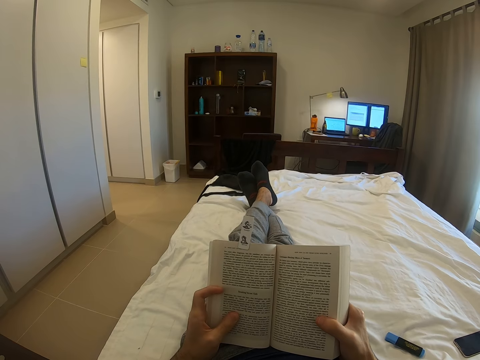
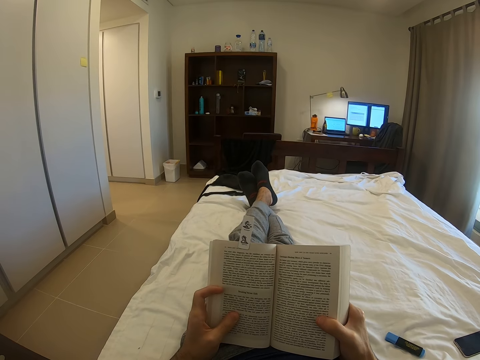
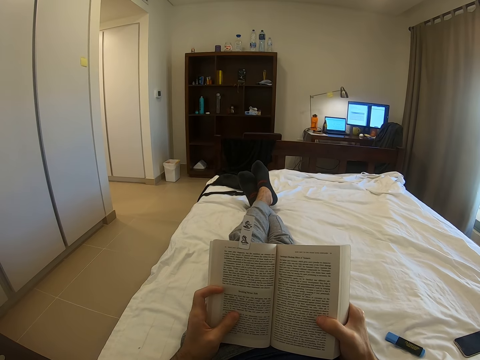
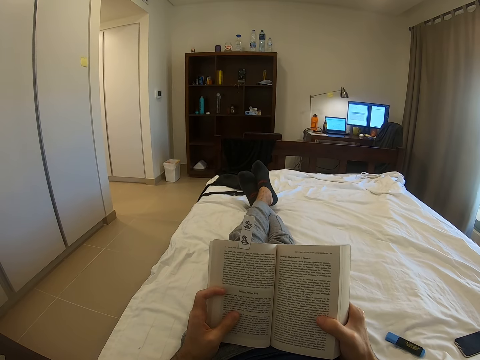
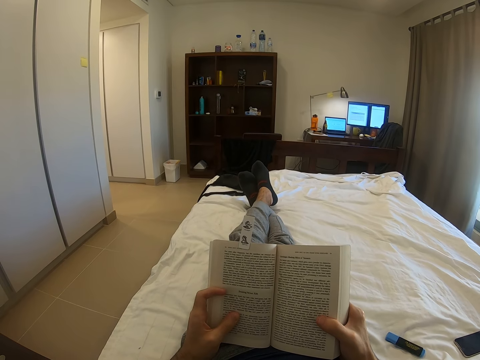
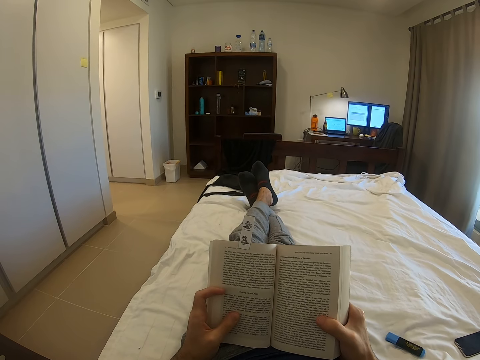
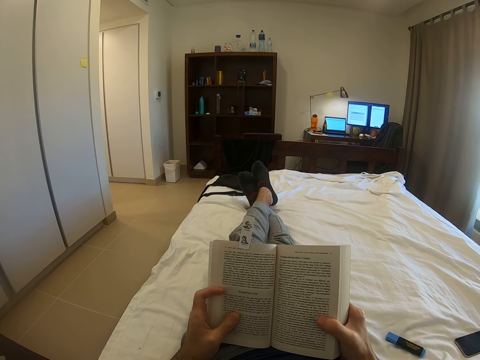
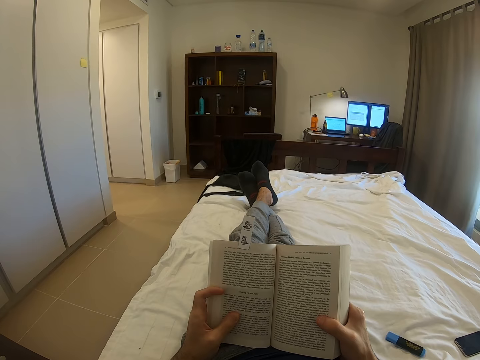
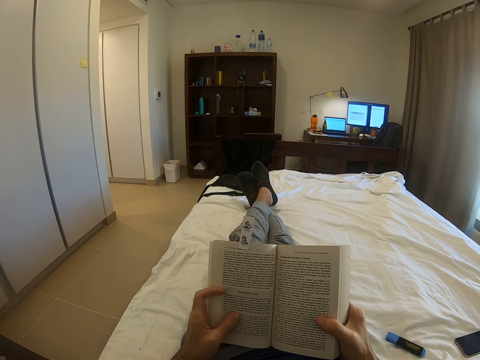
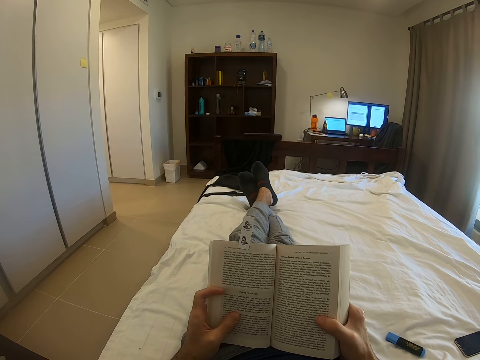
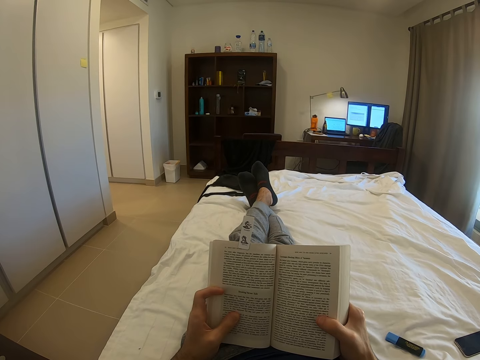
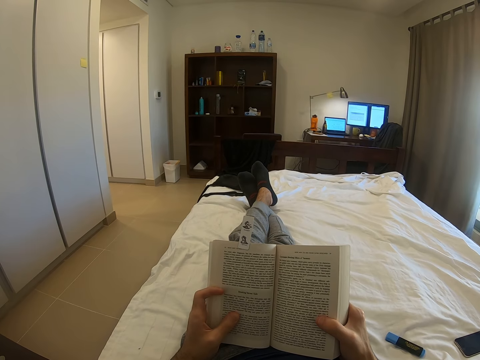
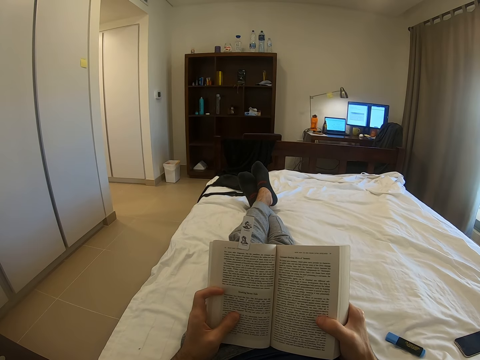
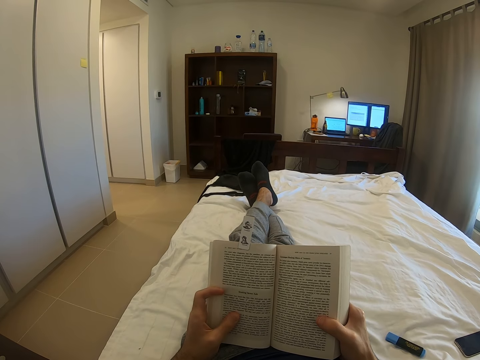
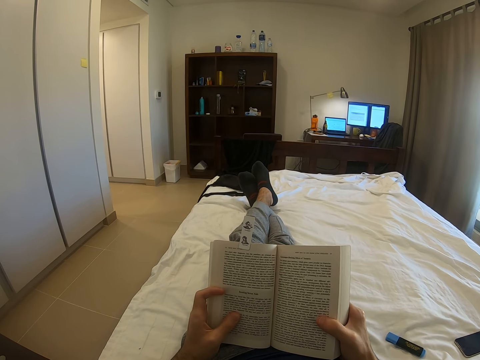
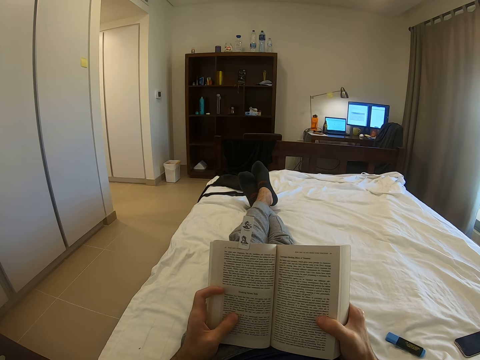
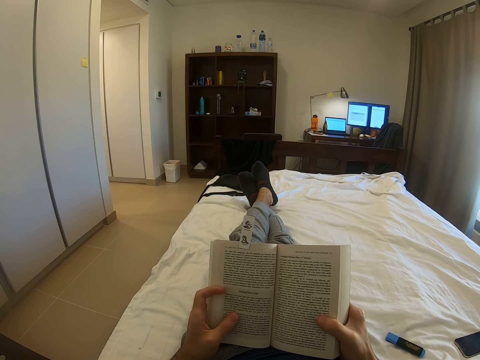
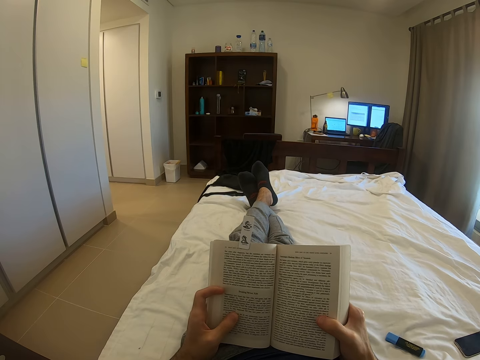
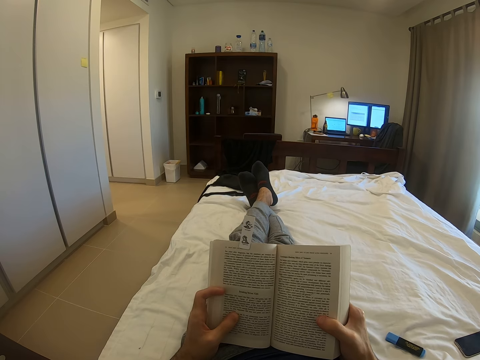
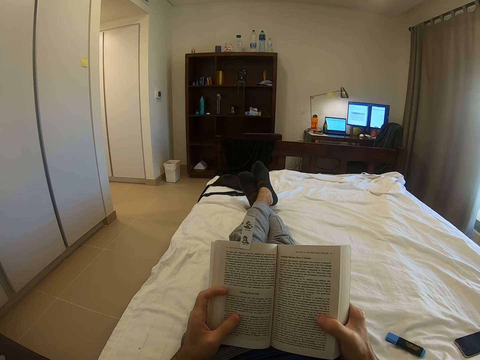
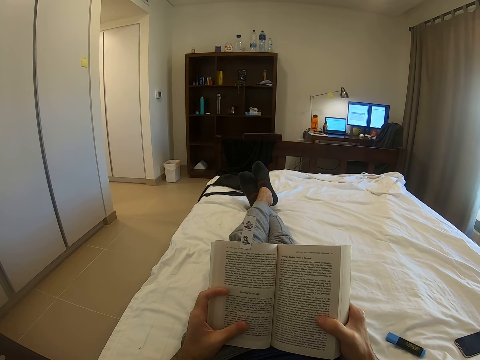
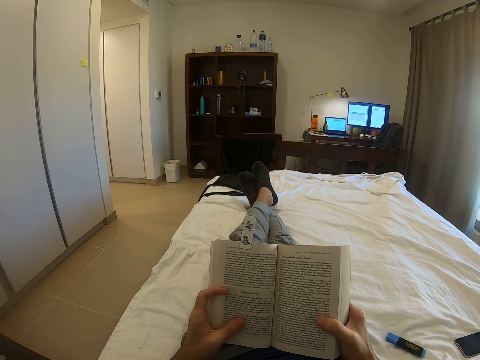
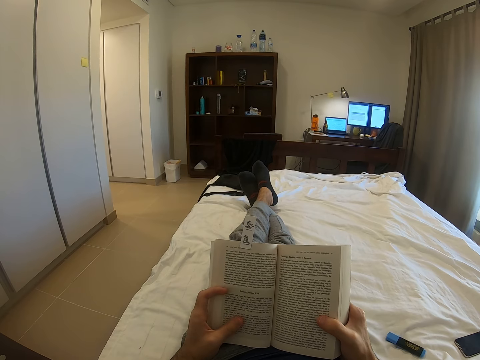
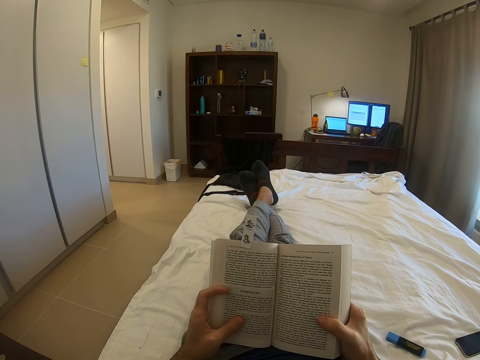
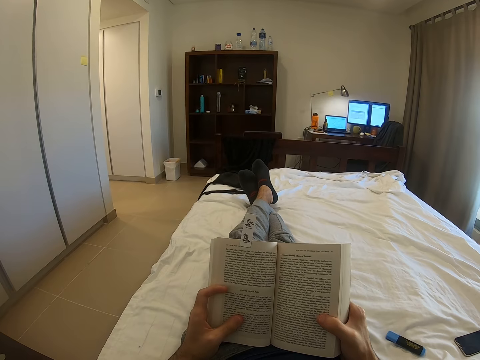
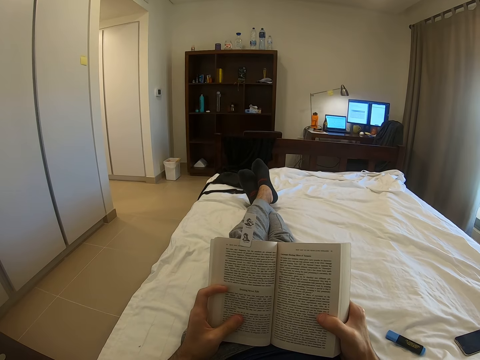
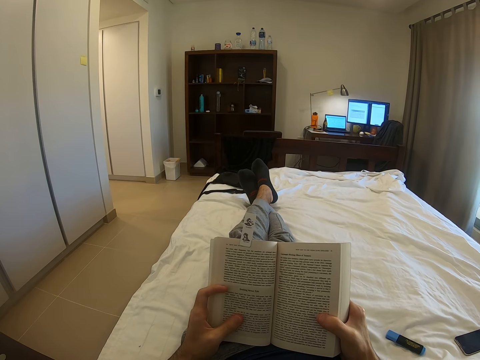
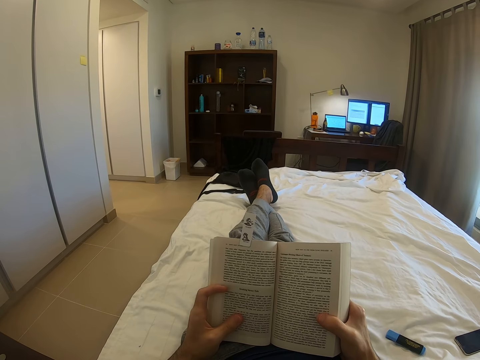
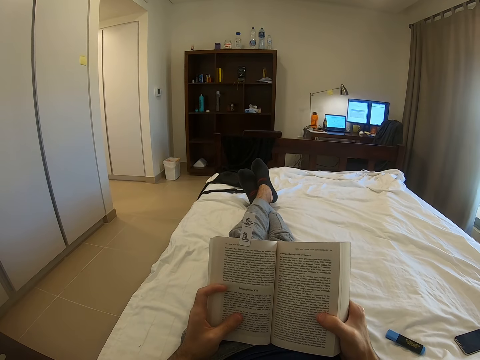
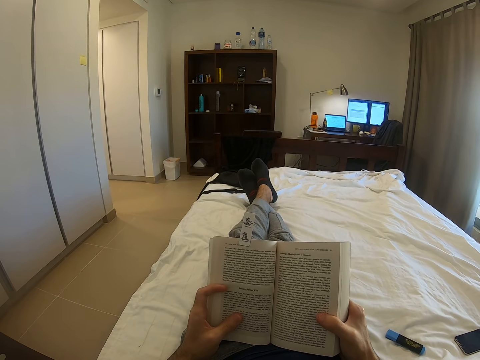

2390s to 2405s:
The camera wearer holds the book with both hands.

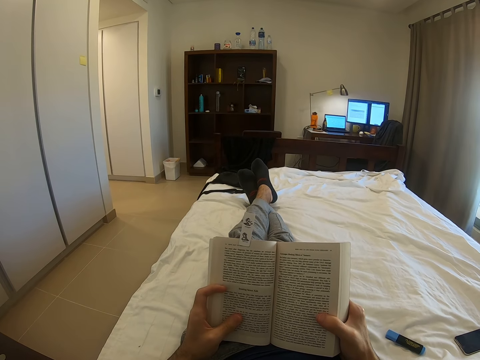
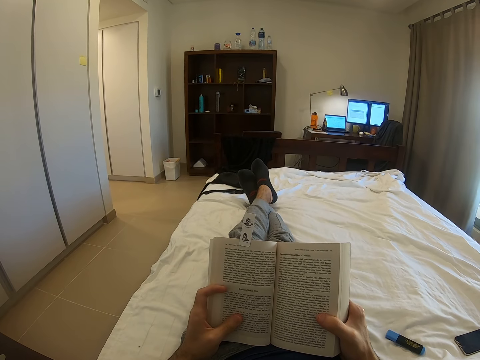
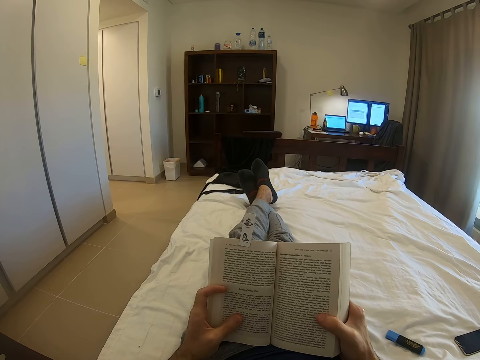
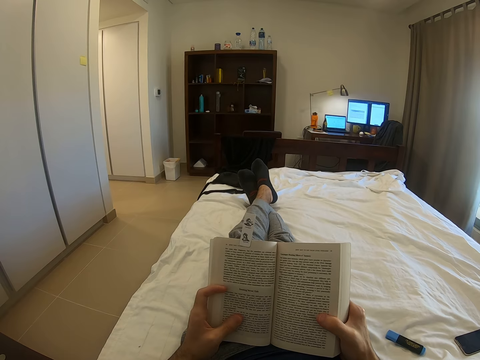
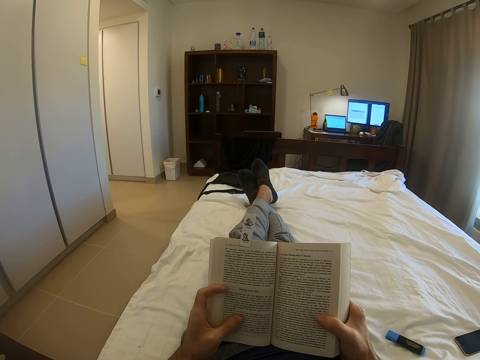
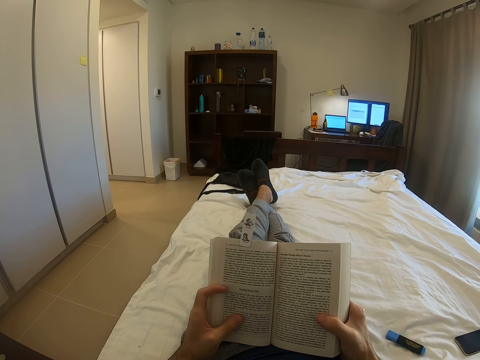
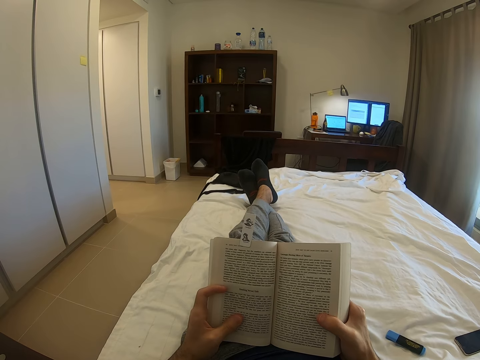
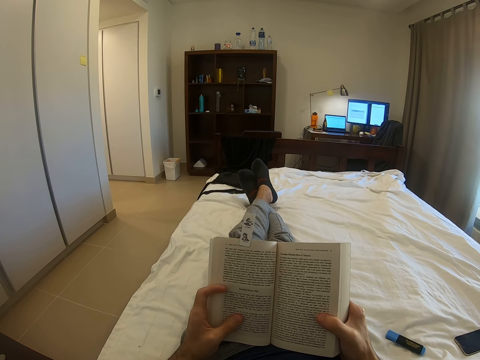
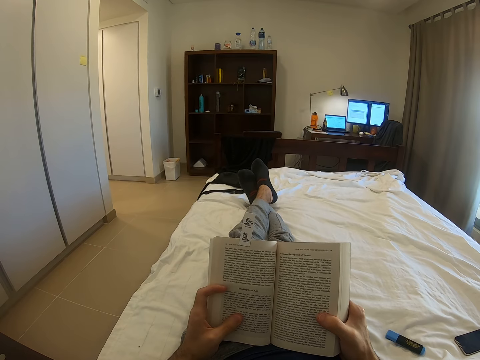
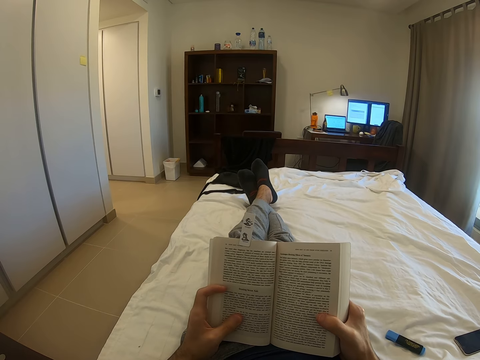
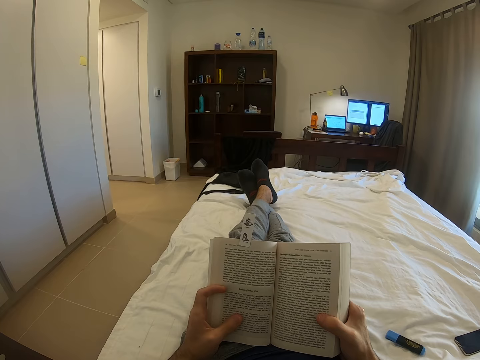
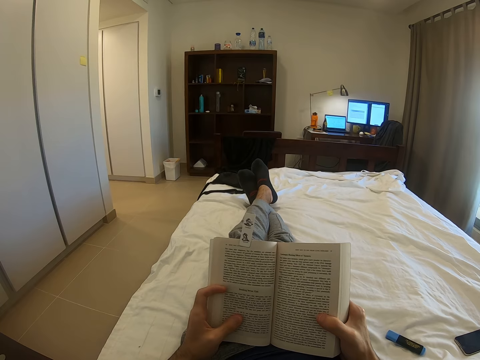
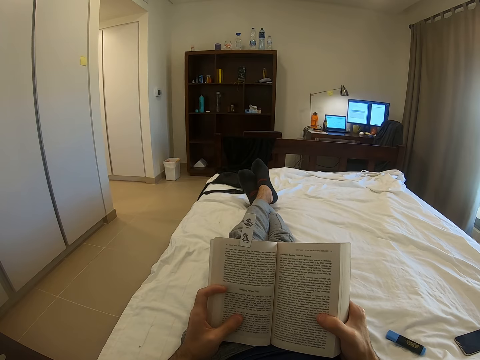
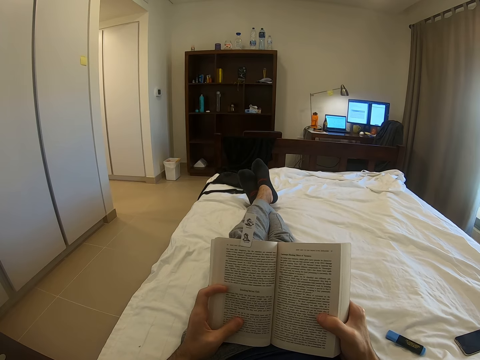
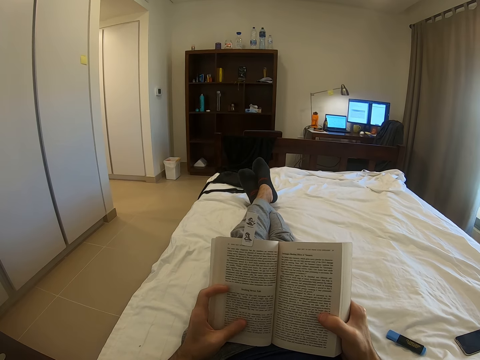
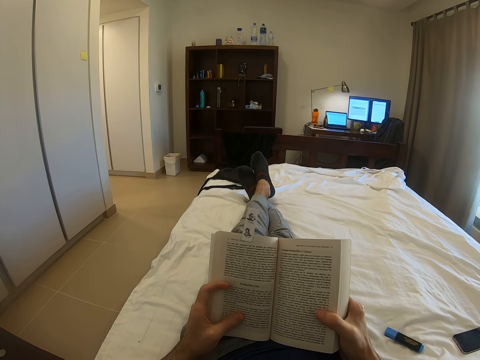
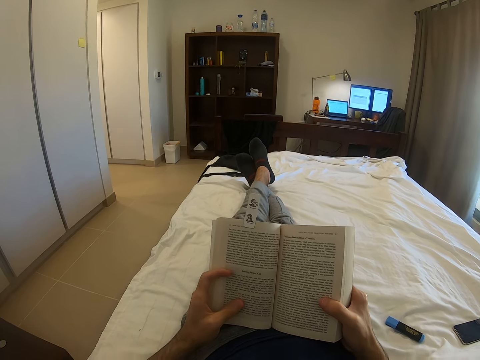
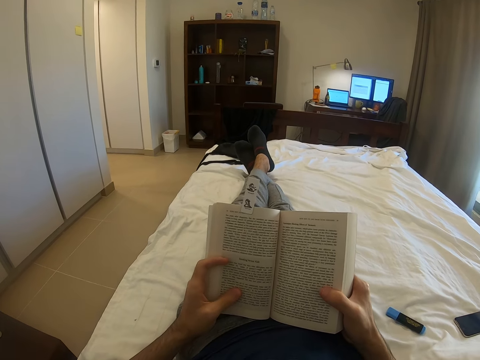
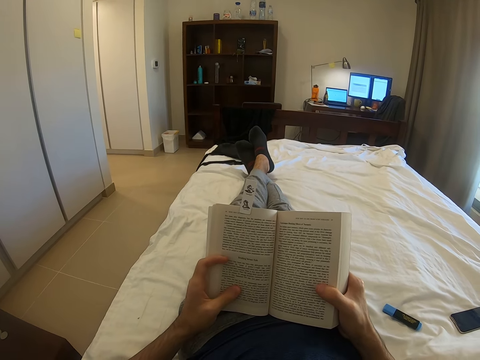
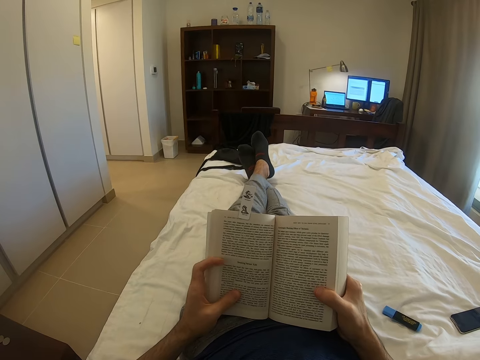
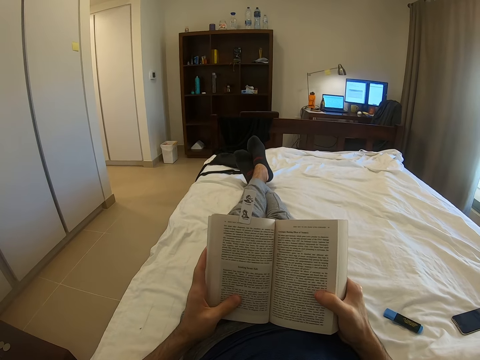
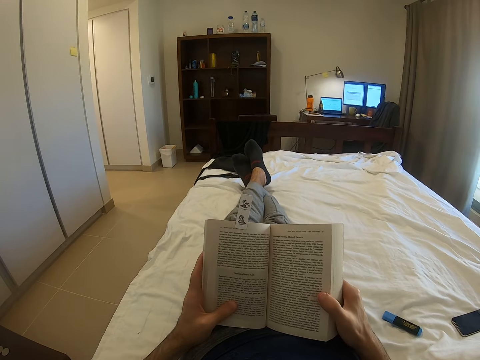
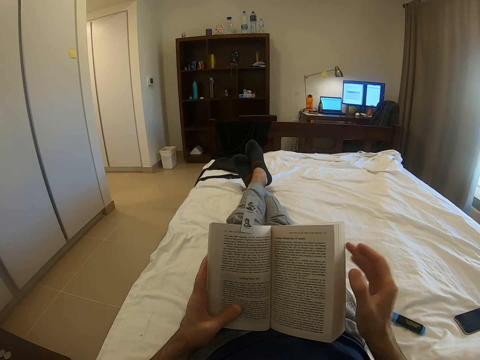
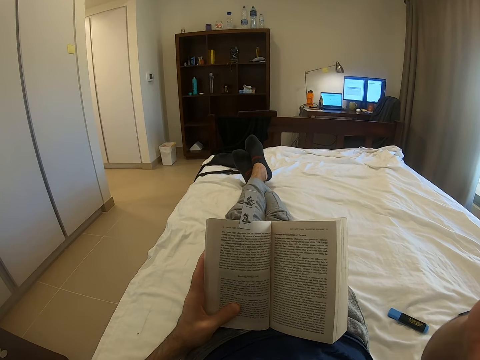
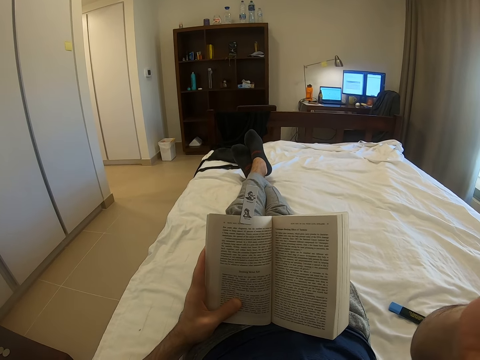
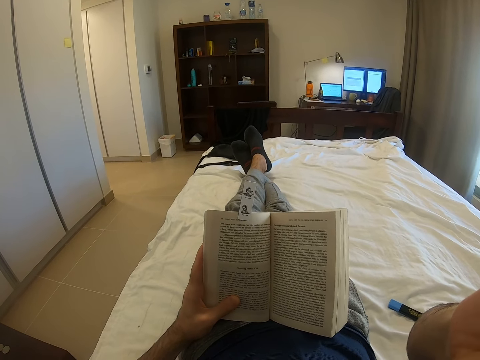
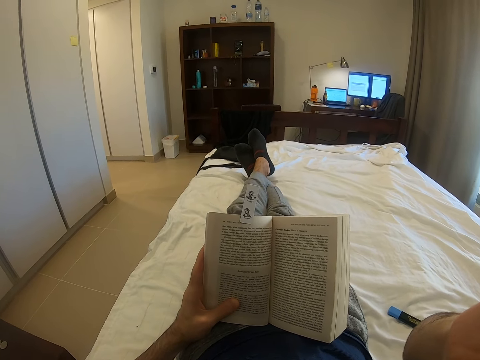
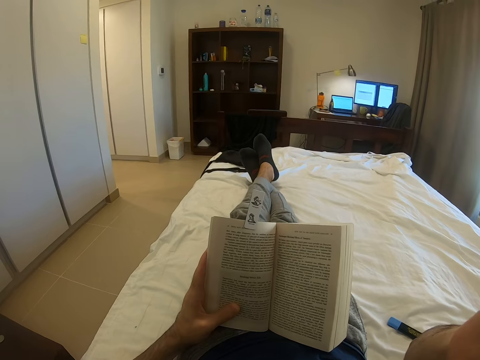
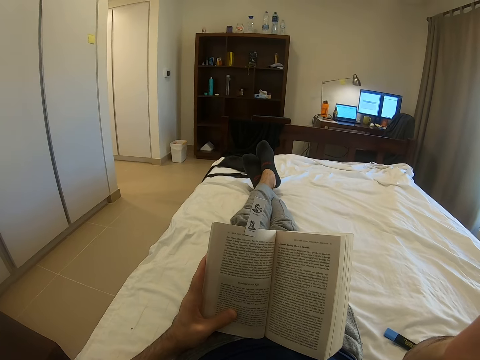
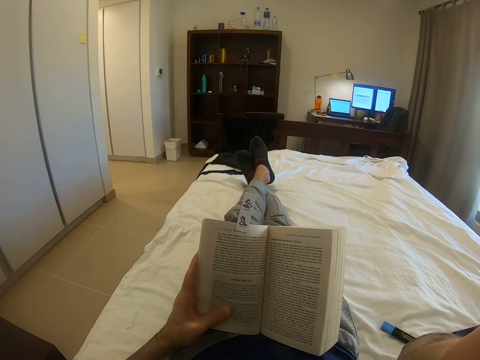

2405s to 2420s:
The camera wearer reads the book. They adjust the camera.
